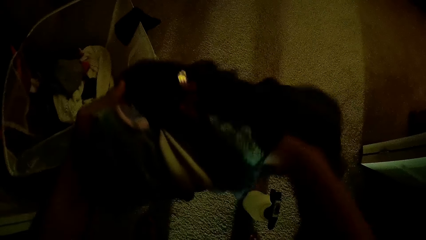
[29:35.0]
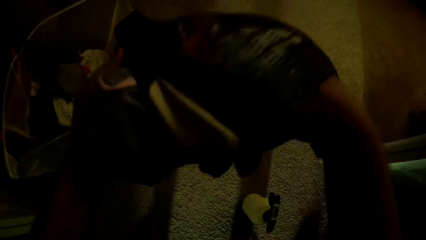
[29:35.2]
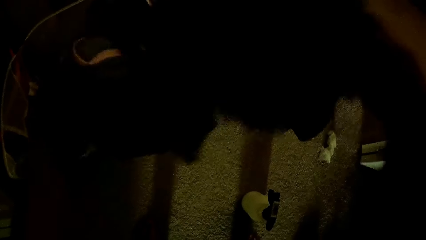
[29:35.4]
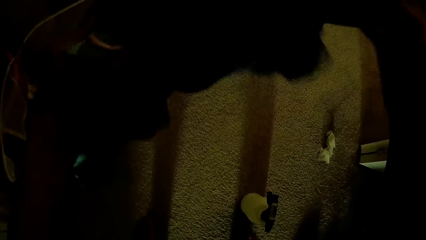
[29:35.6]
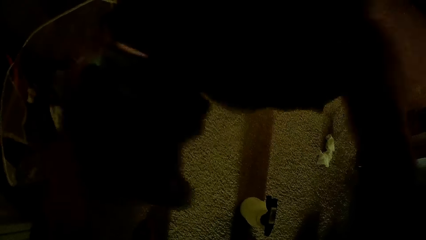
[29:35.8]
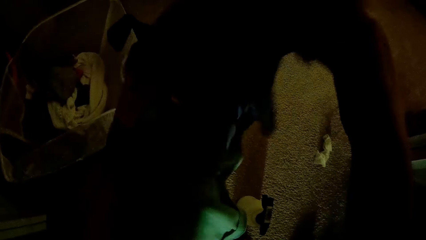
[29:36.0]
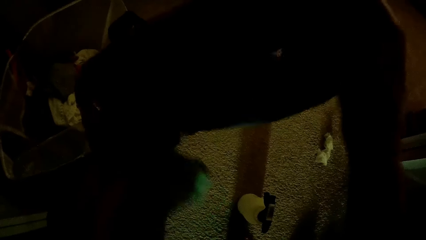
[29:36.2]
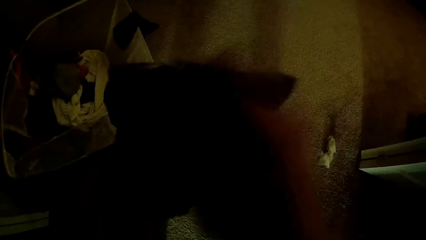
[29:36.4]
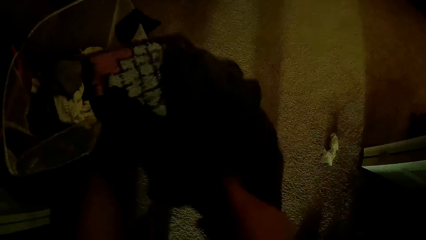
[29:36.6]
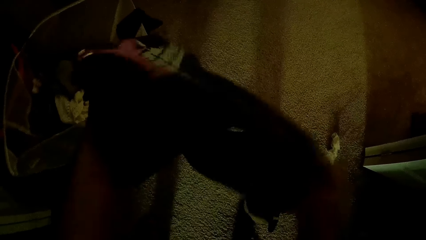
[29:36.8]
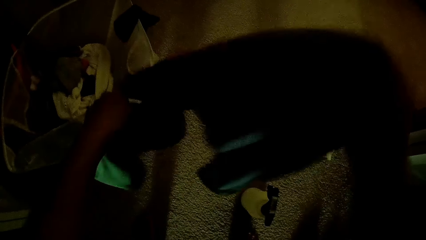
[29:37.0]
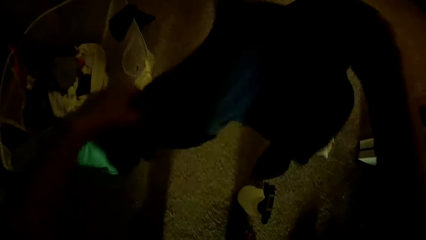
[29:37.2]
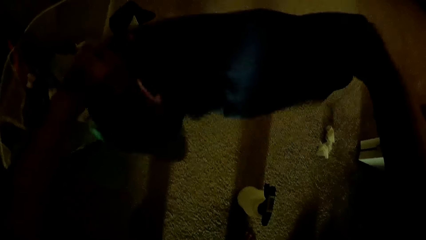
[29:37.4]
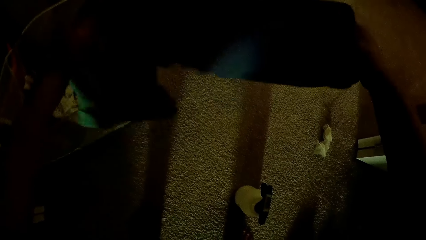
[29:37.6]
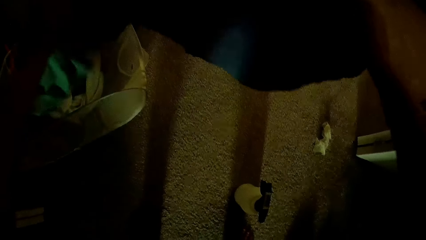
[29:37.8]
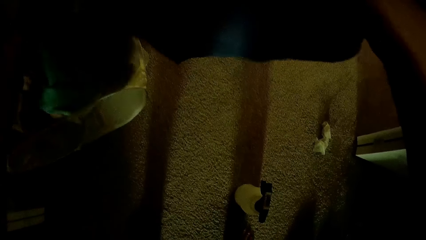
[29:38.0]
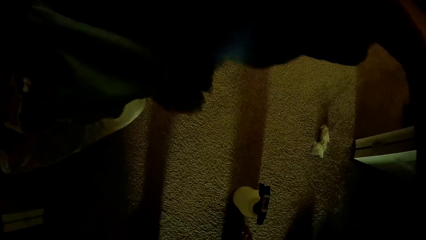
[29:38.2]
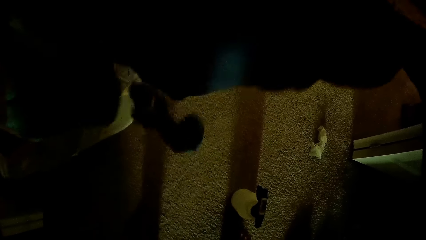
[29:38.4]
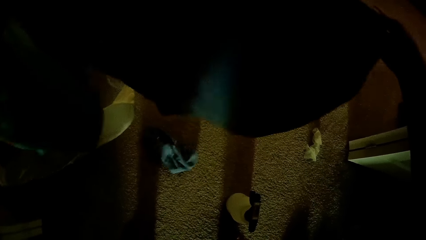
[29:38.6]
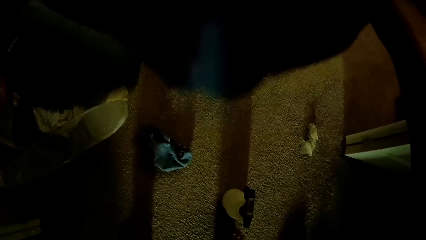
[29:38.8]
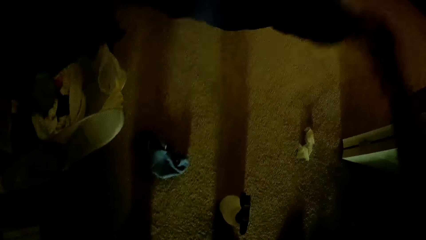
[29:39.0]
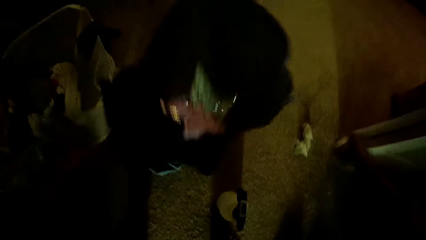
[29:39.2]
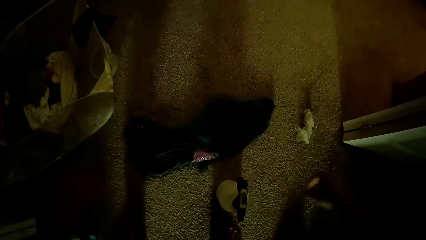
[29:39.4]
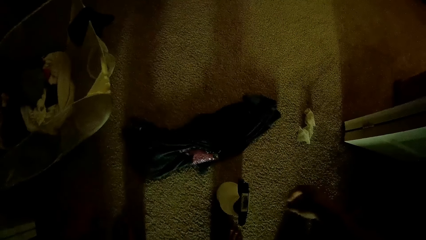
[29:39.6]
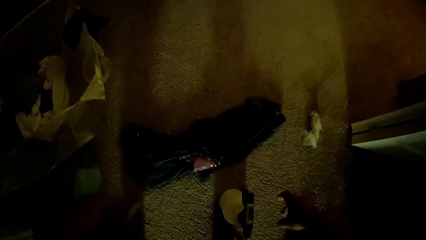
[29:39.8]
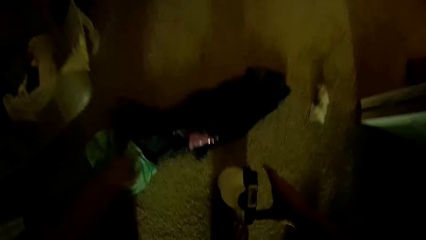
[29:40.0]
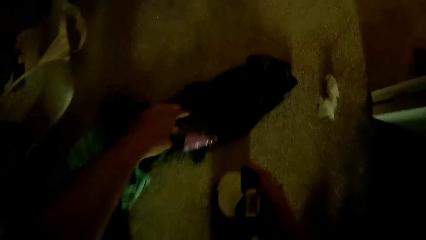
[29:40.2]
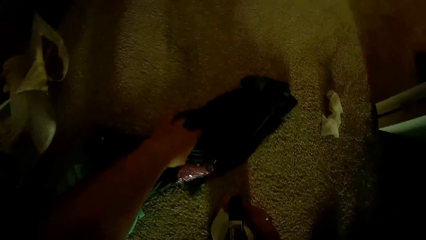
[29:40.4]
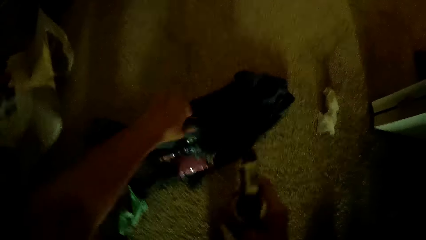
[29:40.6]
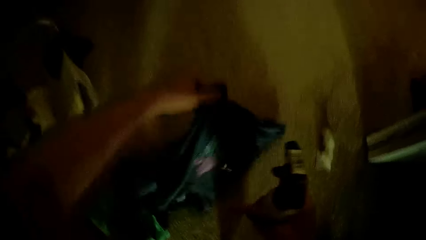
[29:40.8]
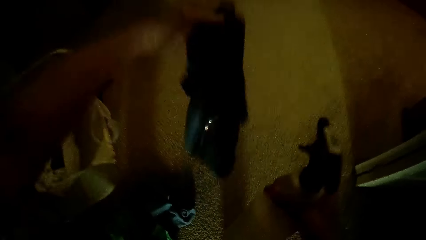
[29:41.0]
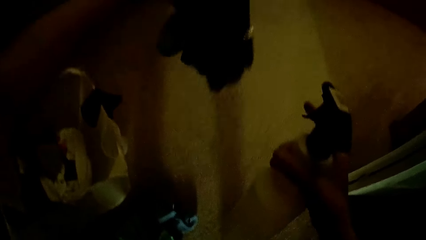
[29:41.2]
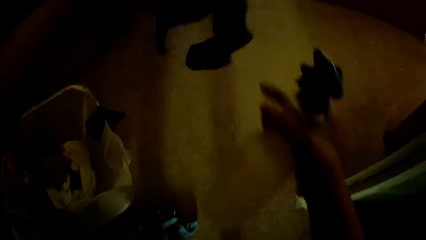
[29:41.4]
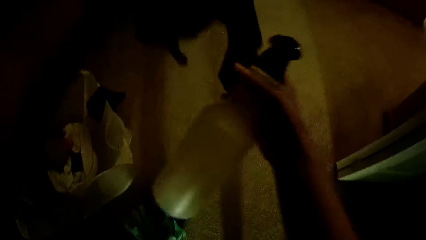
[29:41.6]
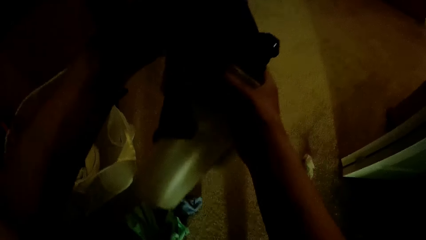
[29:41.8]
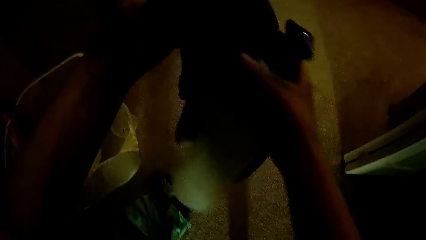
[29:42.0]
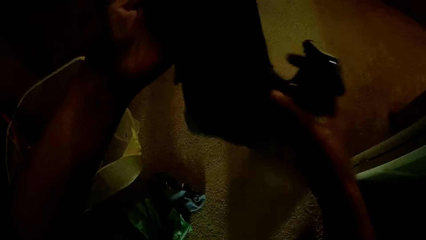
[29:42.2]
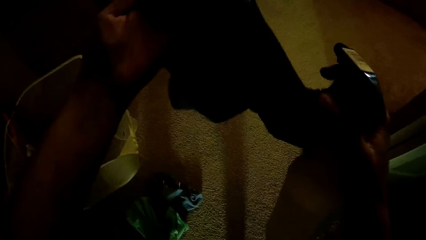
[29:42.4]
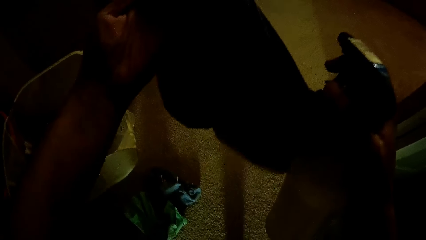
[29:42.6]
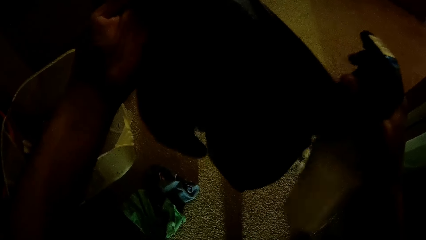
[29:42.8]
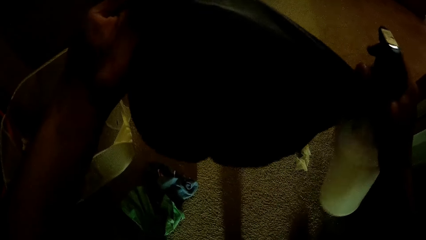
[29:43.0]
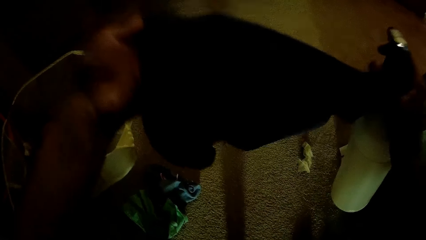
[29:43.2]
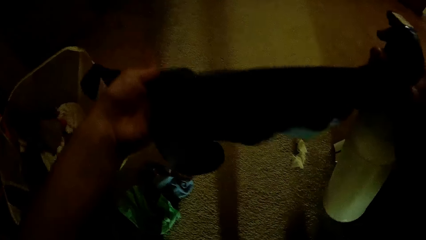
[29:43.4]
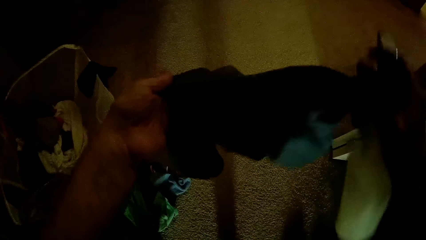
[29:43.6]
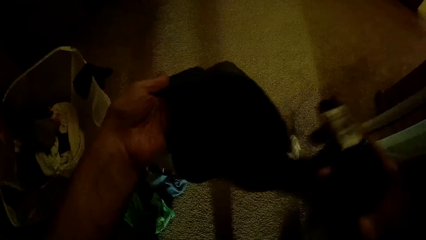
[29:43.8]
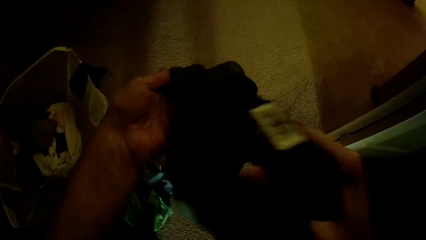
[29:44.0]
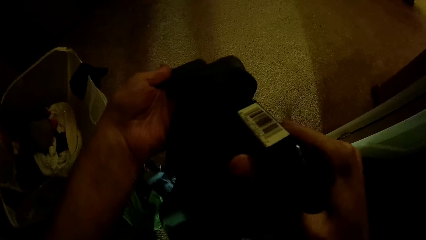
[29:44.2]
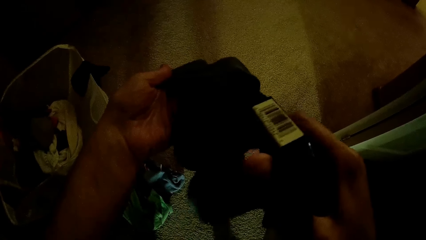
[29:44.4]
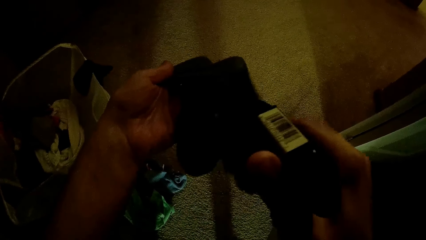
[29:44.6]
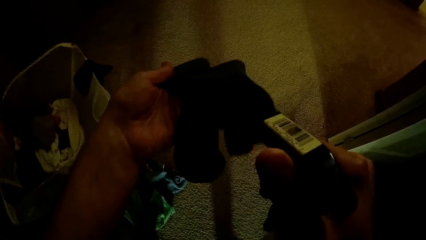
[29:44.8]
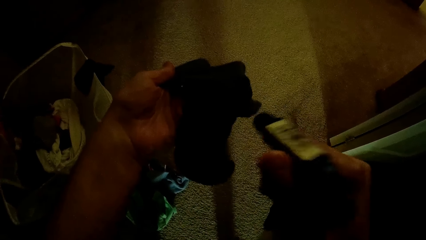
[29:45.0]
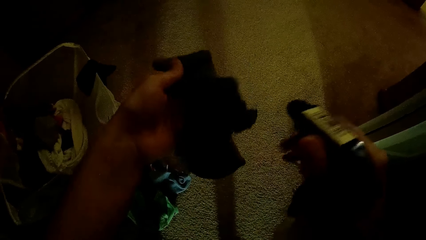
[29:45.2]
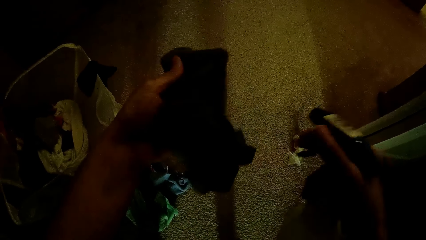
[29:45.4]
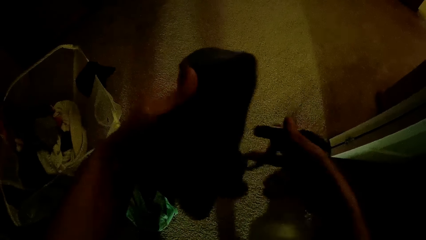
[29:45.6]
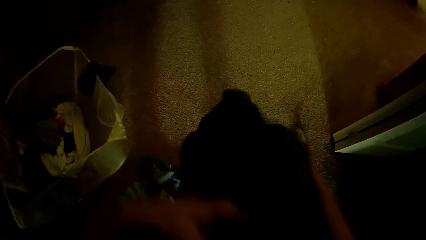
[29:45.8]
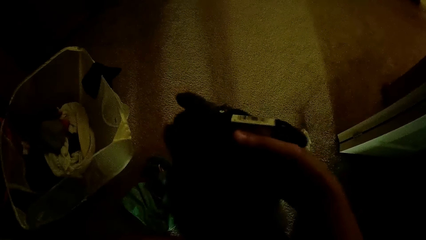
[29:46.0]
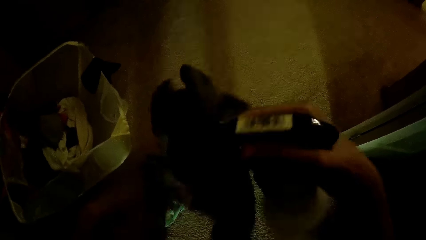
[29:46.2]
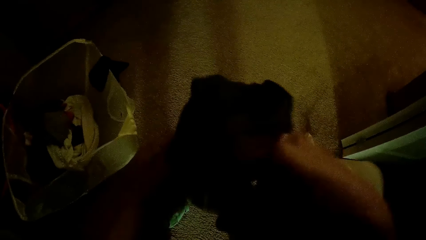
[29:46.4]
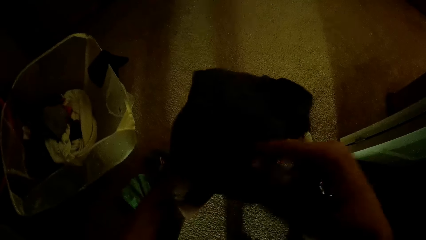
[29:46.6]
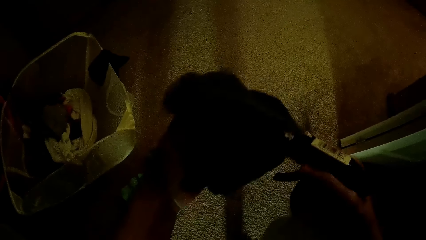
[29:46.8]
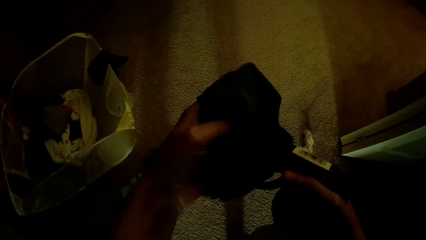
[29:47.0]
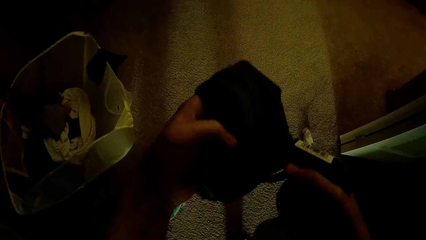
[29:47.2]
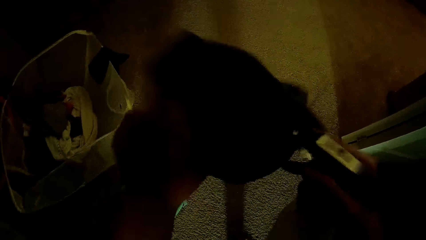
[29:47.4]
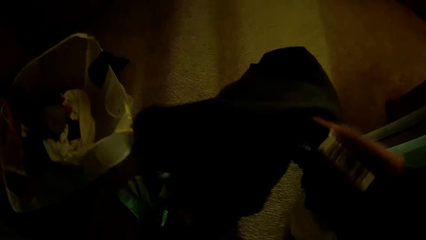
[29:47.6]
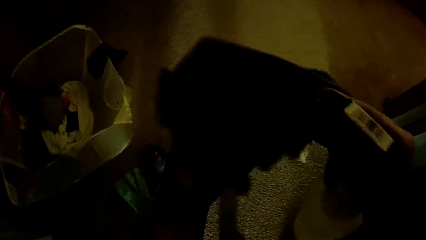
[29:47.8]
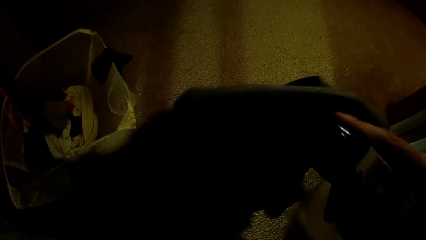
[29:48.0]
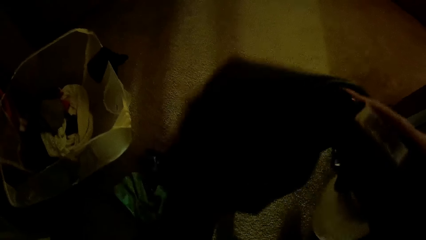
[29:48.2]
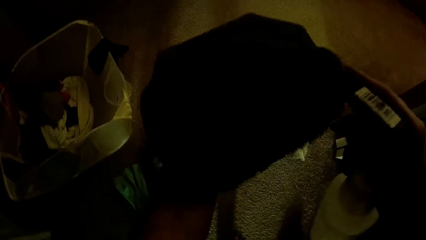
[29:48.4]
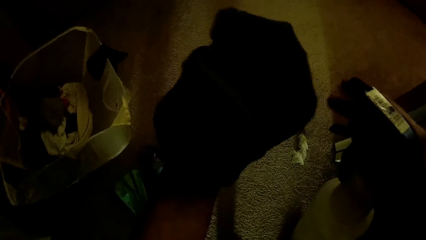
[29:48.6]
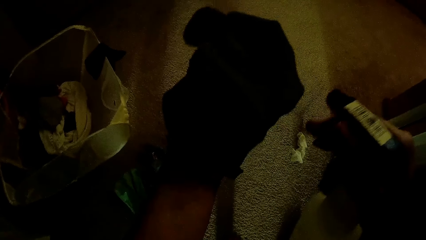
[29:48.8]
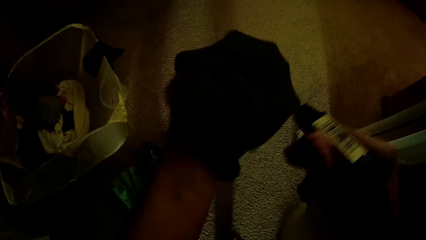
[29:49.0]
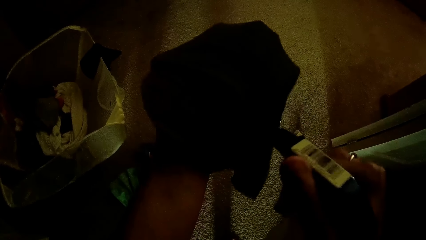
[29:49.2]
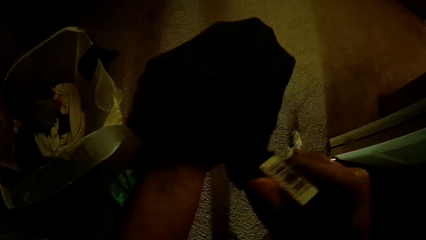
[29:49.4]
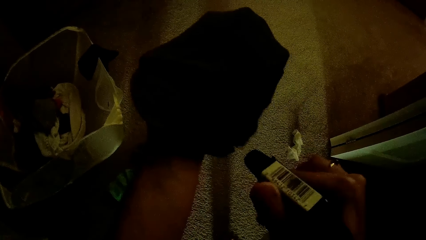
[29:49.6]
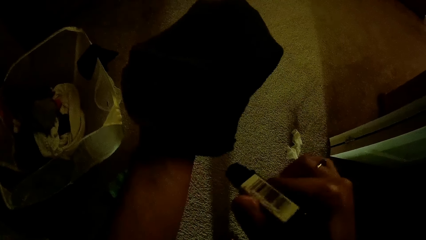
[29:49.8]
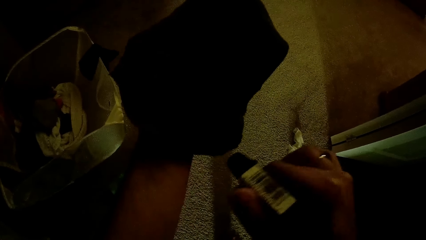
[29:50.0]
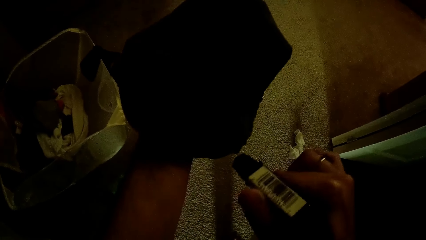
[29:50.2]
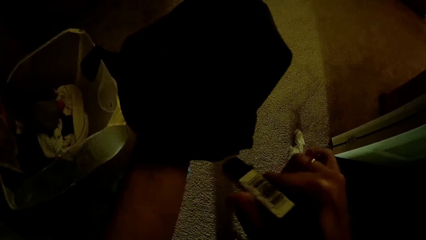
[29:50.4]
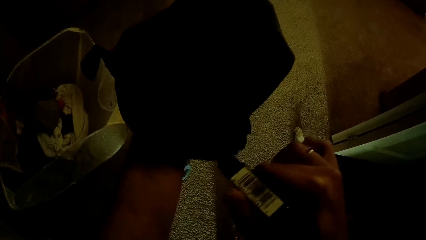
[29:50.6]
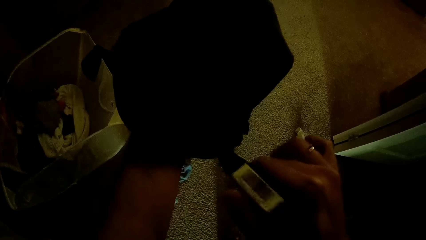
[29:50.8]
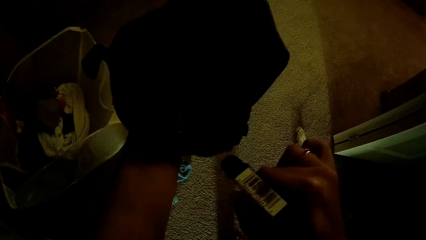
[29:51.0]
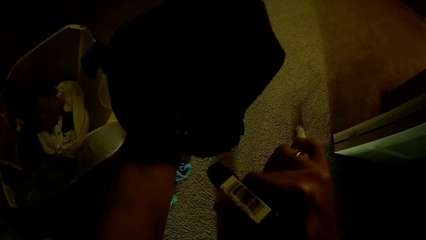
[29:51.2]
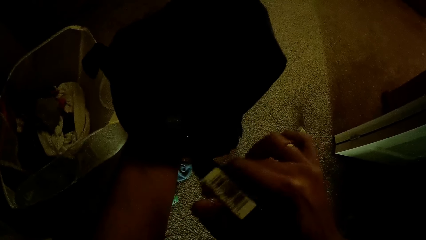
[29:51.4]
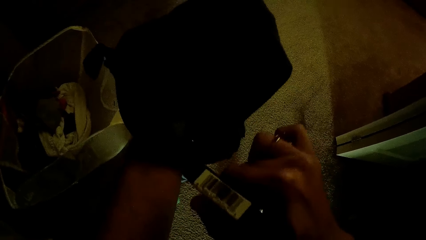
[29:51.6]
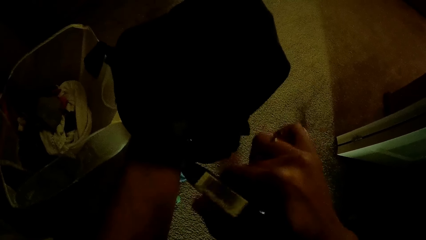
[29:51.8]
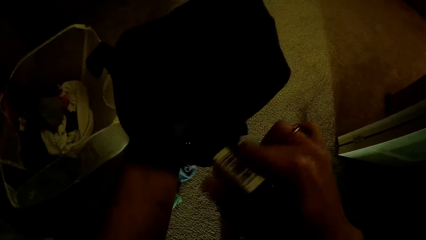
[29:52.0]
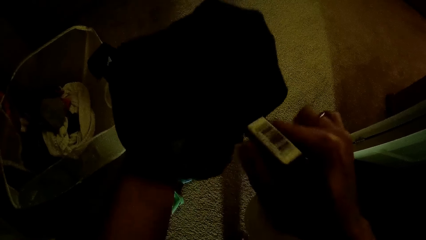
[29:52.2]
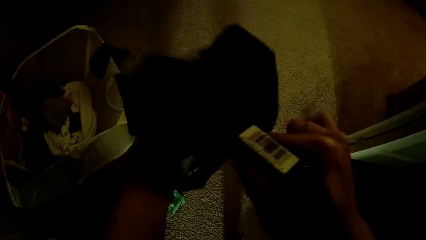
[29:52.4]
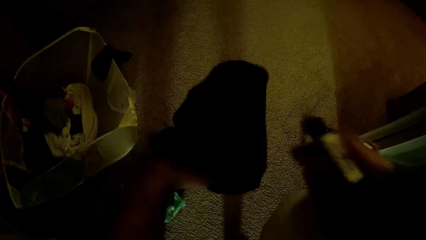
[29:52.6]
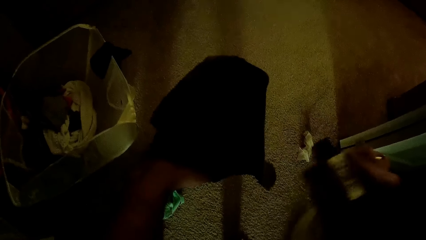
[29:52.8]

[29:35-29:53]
The camera wearer drops the cloth on the floor with both hands. She picks a bottle from the floor with her right hand. She picks the cloth from the floor with her left hand. She adjusts the cloth in both hands. She sprays water on the cloth in her left hand from the bottle in her right hand. She adjusts the cloth in both hands. She sprays water on the cloth in her left hand from the bottle in her right hand.
